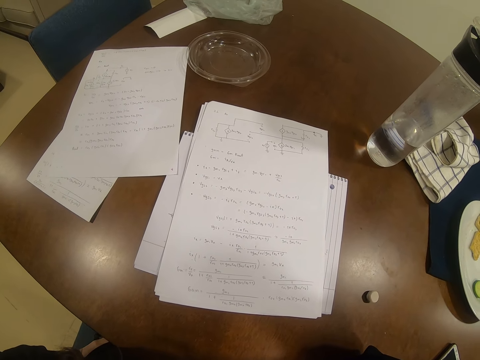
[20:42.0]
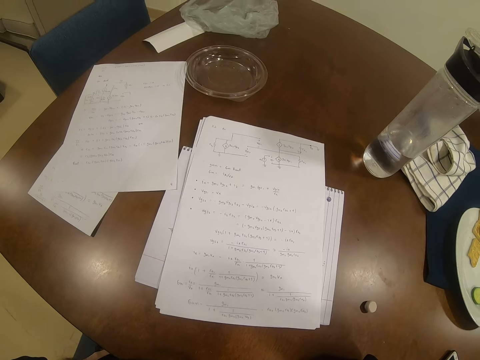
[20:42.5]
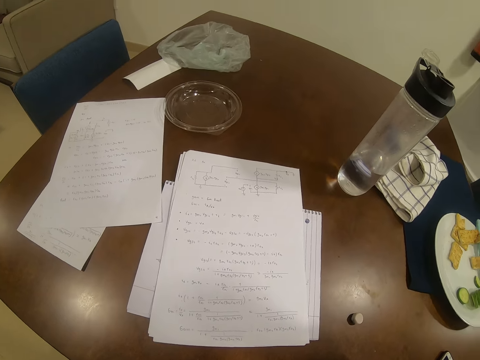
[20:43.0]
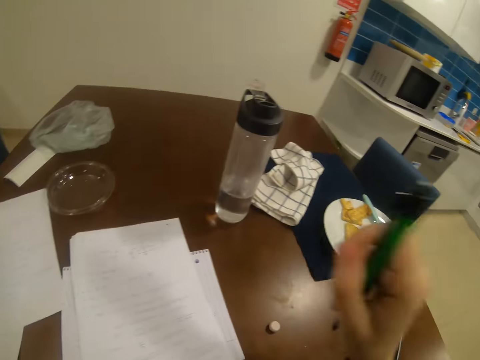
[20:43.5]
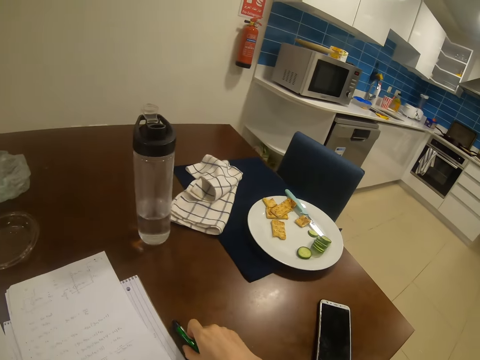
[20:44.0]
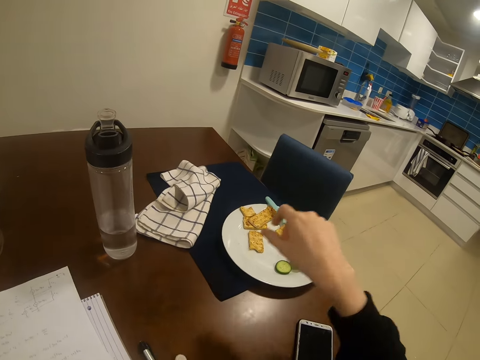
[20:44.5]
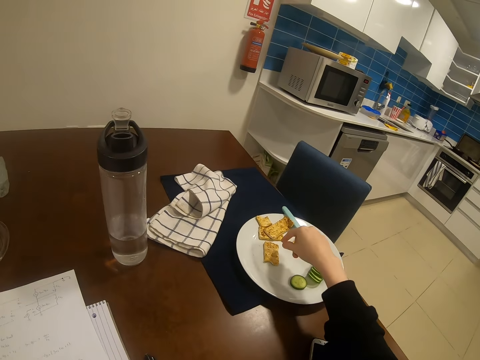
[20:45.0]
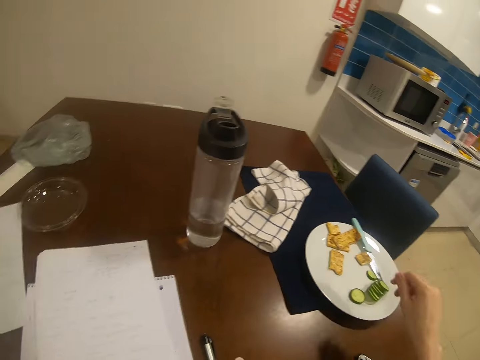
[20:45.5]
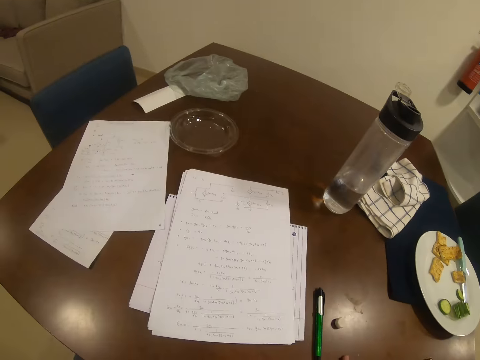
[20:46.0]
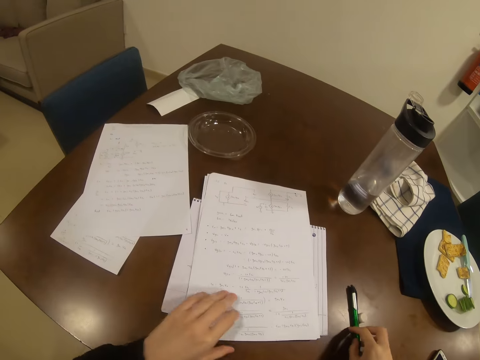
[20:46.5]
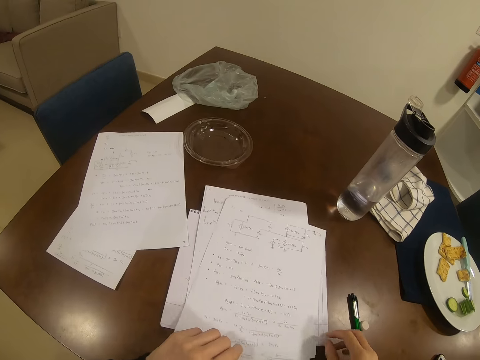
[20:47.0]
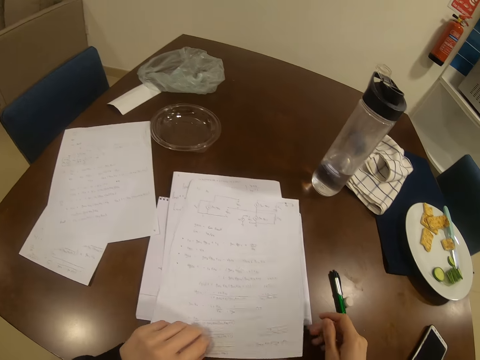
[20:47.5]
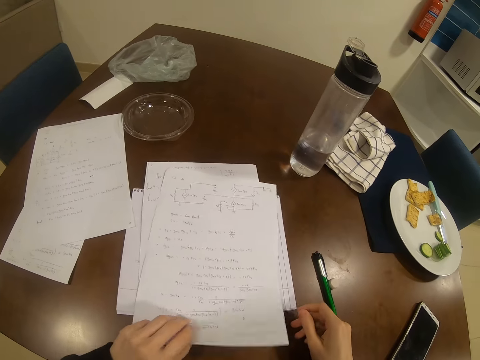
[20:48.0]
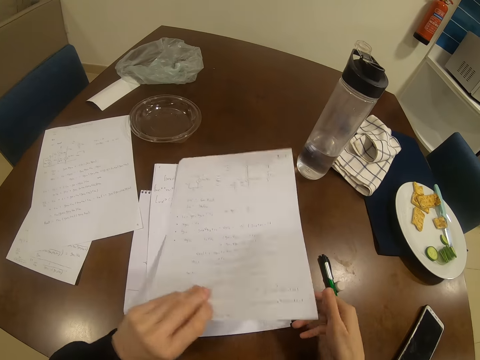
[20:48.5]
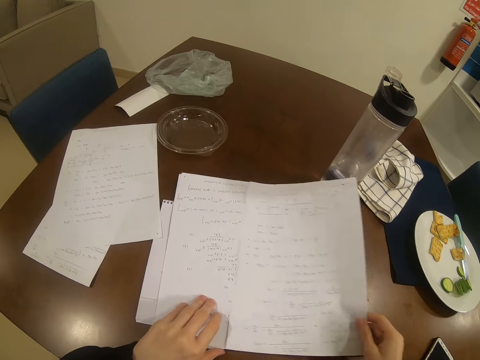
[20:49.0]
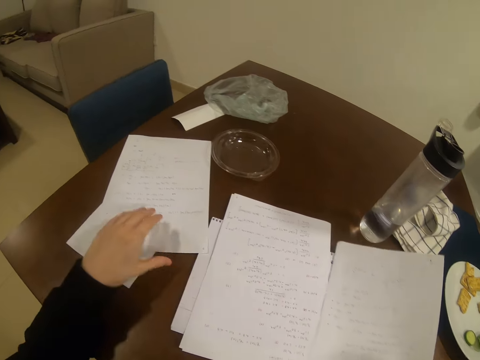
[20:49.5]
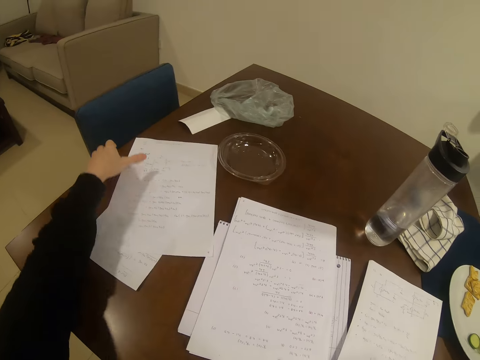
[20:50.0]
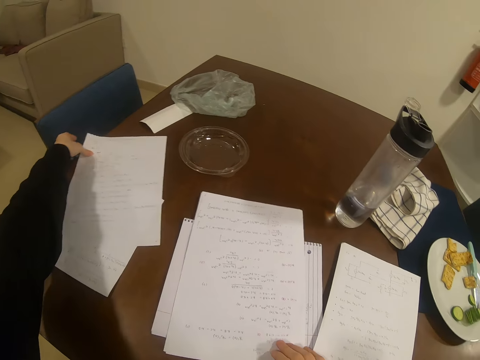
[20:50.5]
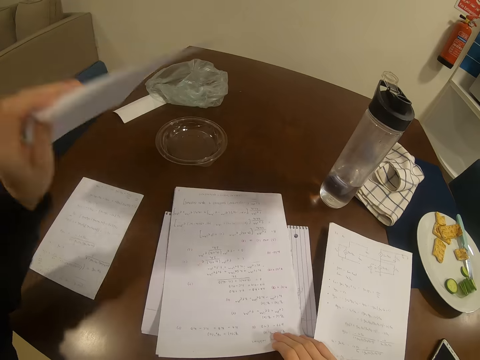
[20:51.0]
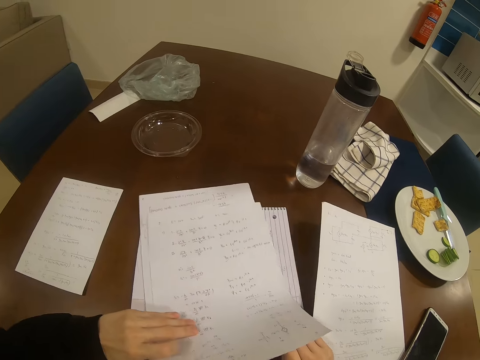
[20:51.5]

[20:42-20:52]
The camera wearer puts a pen on the table and moves the pen around the table. They move the papers around the table. They take a paper from the table and put the paper on the table.

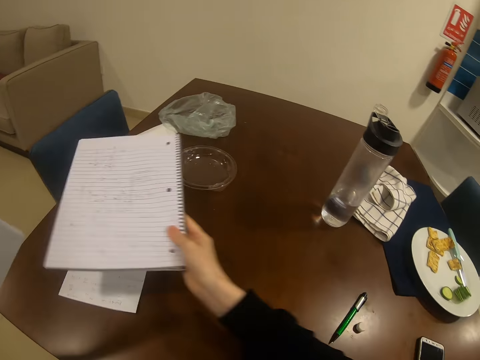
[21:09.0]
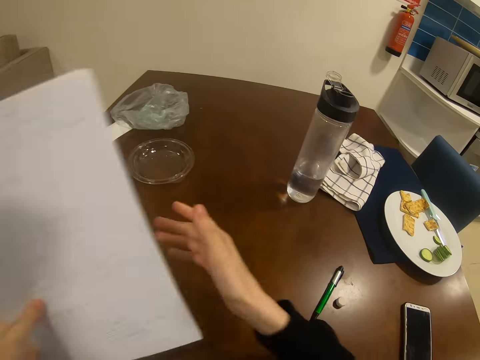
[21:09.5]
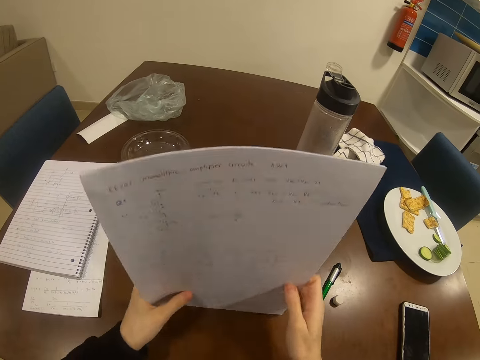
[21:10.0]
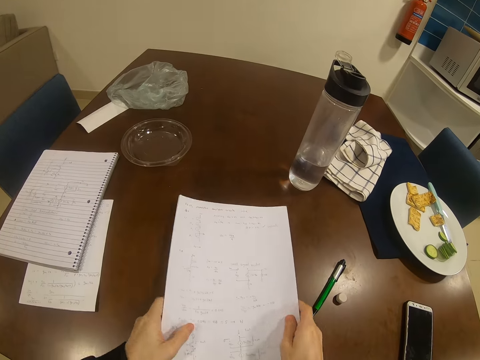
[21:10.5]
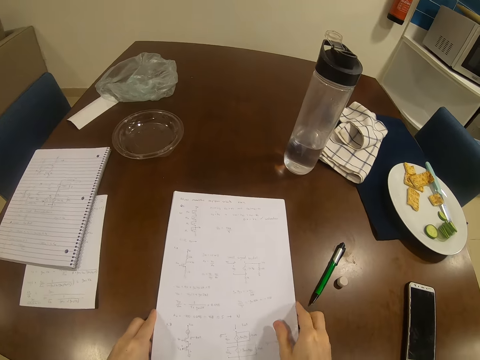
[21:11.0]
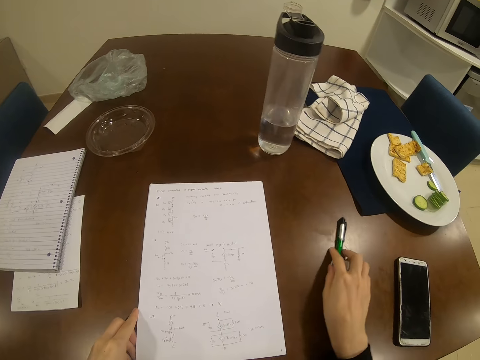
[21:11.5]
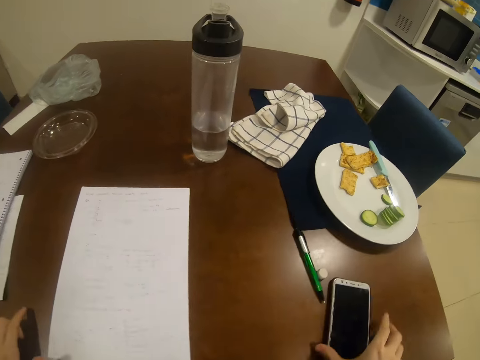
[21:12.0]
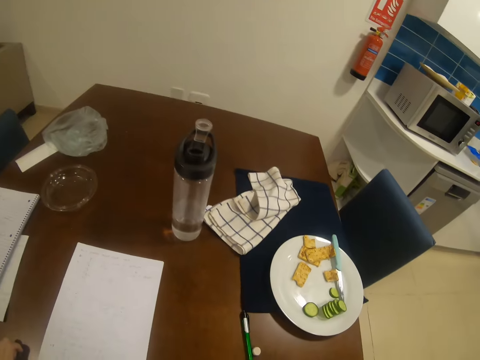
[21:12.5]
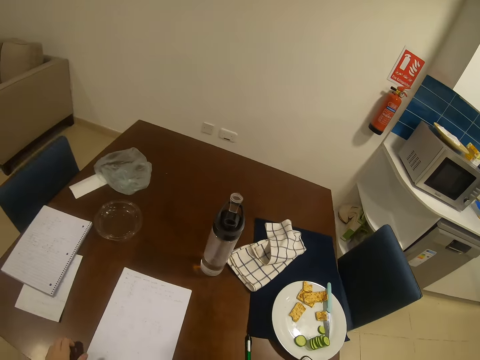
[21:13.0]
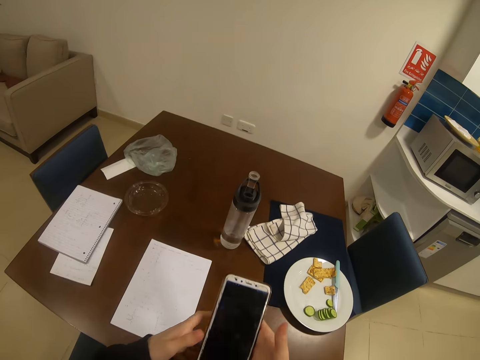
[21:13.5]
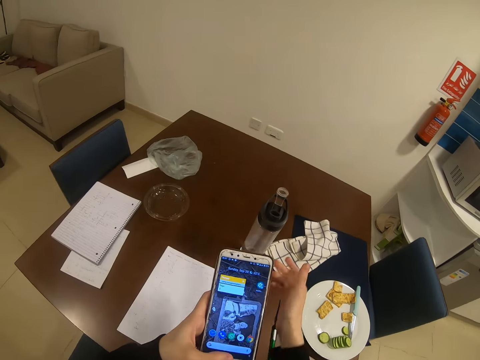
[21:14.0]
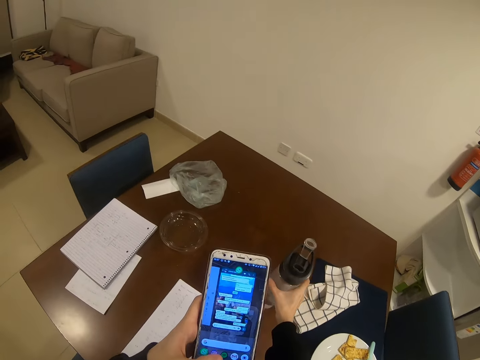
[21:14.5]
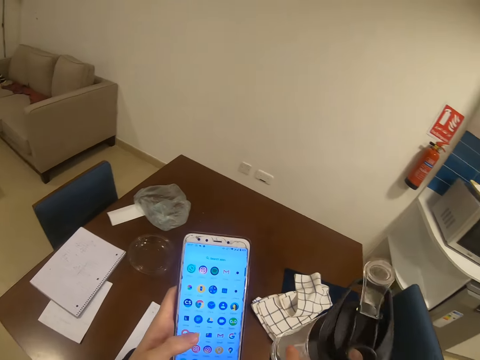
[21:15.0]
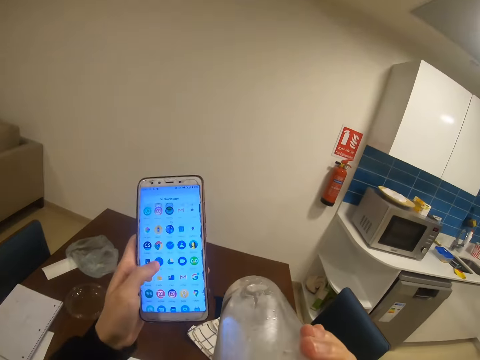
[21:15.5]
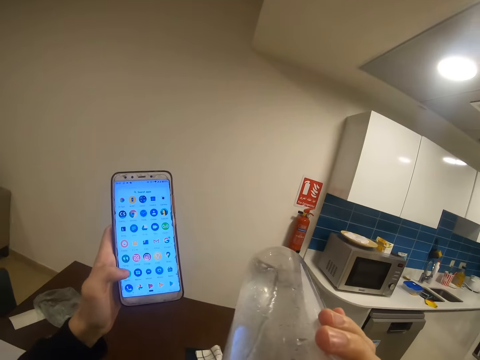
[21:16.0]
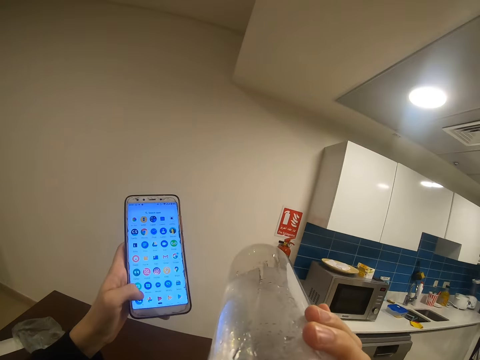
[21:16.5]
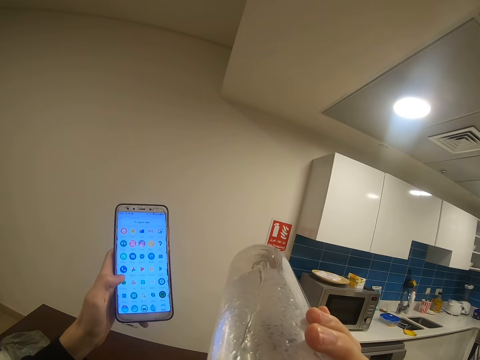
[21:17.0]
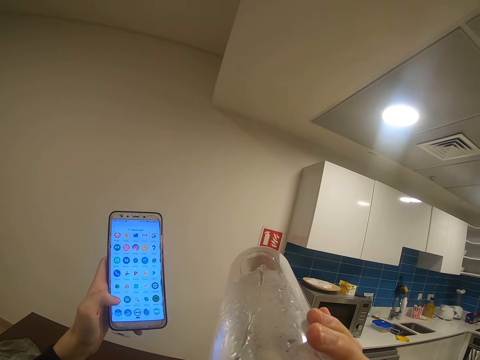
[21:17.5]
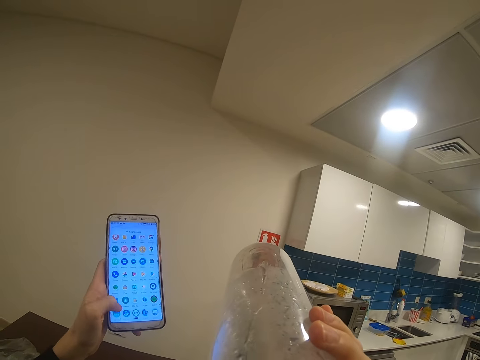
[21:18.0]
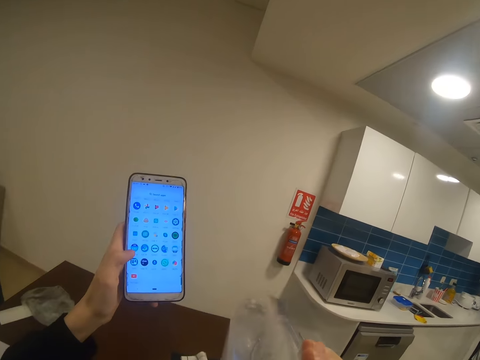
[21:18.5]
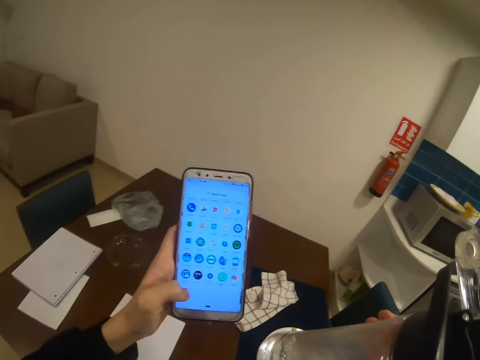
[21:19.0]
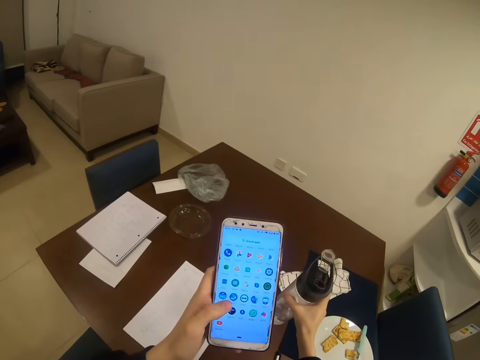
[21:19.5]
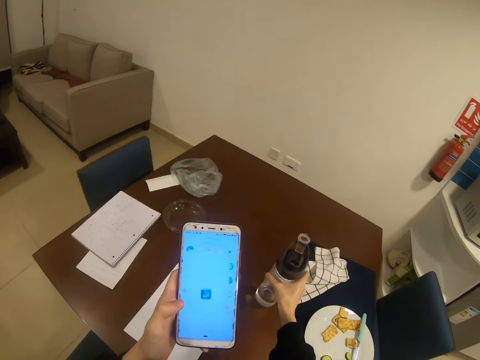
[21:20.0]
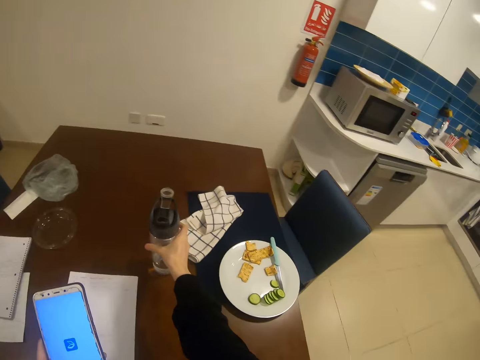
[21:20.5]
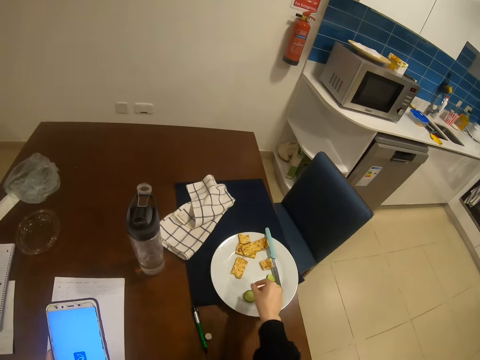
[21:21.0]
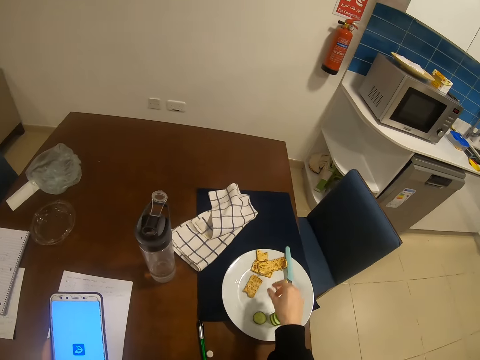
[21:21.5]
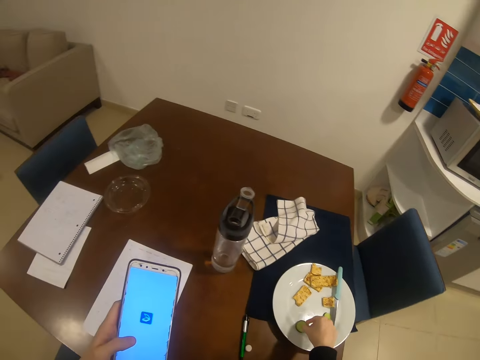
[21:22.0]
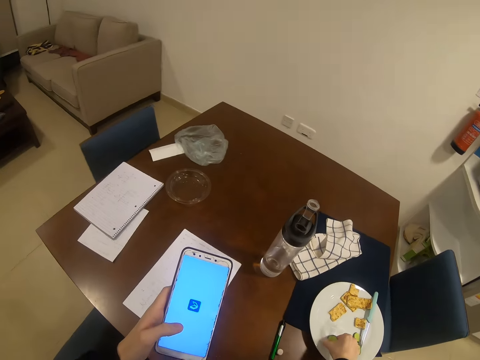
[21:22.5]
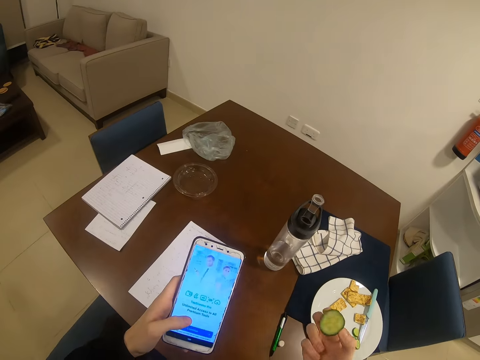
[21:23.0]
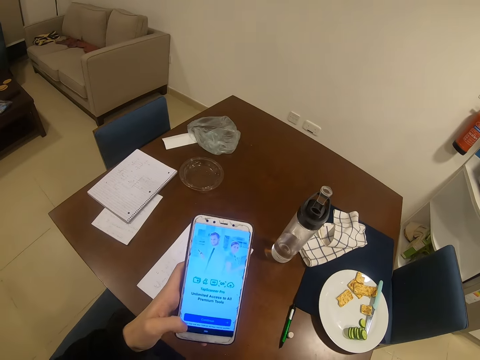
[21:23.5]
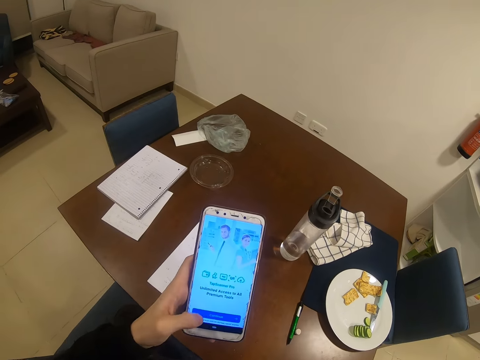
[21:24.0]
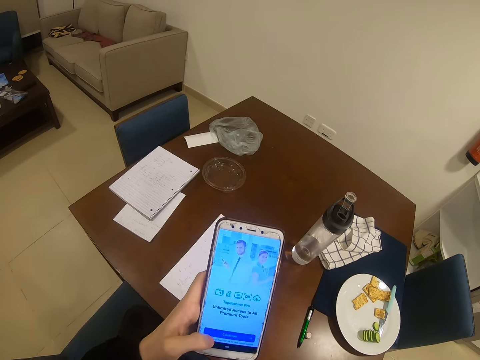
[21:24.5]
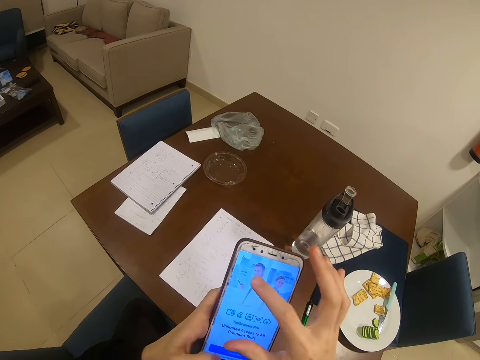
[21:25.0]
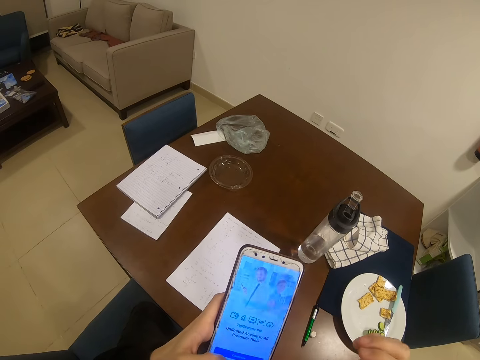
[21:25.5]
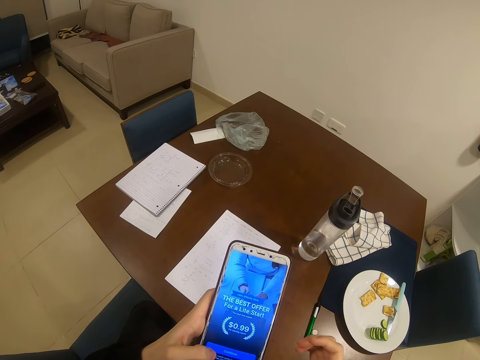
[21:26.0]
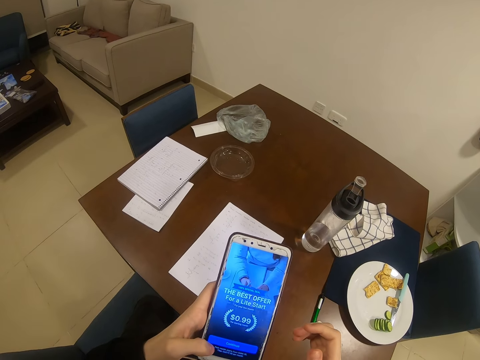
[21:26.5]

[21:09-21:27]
The camera wearer puts a book on the table. They align the papers and put the papers on the table. They push aside a pen and rubber. They take a phone from the table and scroll through the phone. They take a bottle from the table and drink the water. They put the bottle on the table. They tap the phone screen. They pick up a cucumber from the plate. They eat a snack.
